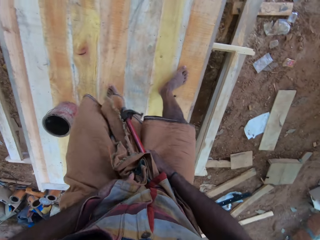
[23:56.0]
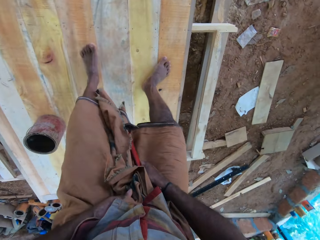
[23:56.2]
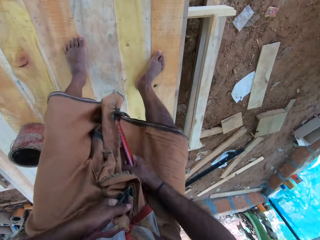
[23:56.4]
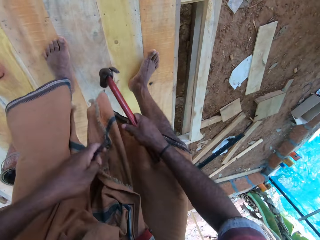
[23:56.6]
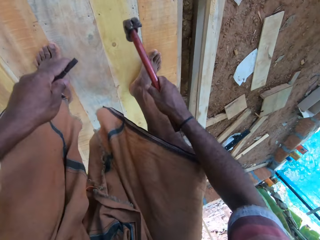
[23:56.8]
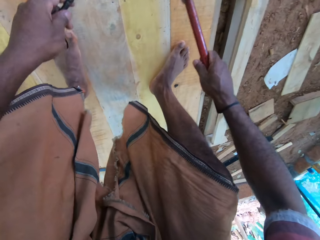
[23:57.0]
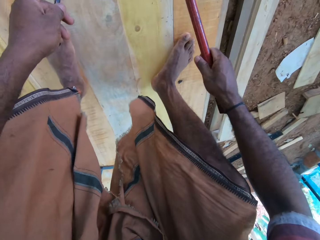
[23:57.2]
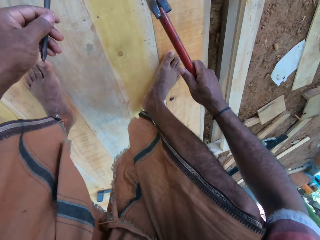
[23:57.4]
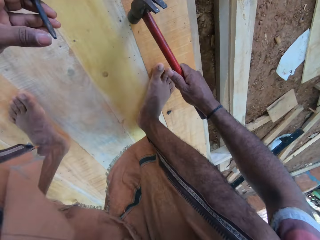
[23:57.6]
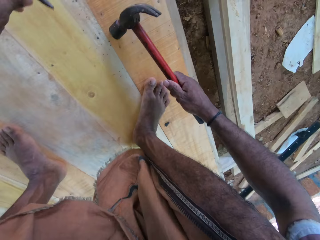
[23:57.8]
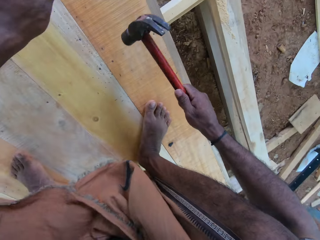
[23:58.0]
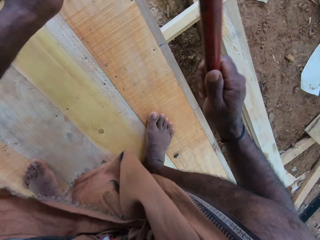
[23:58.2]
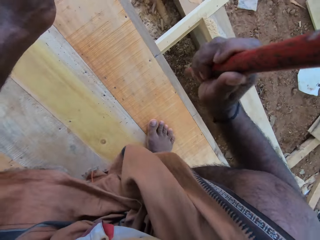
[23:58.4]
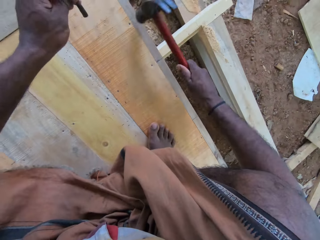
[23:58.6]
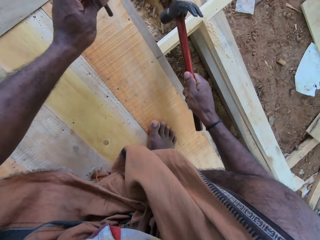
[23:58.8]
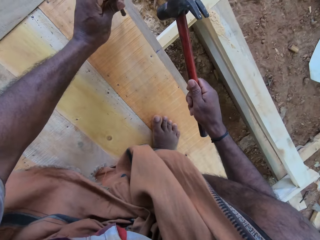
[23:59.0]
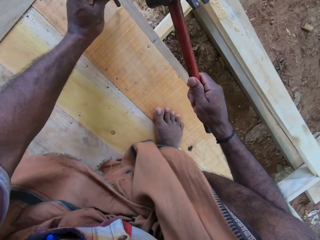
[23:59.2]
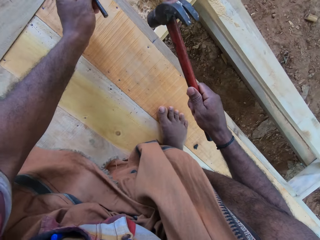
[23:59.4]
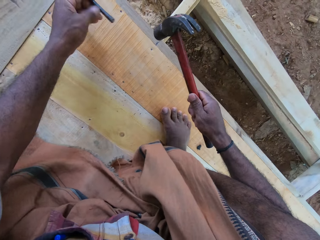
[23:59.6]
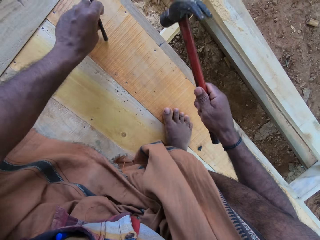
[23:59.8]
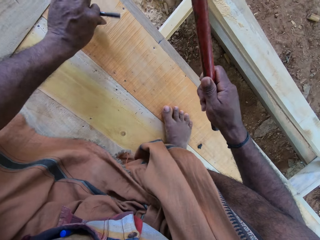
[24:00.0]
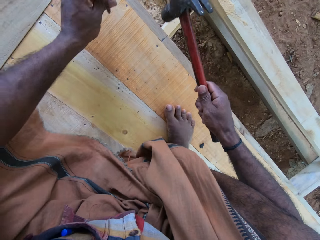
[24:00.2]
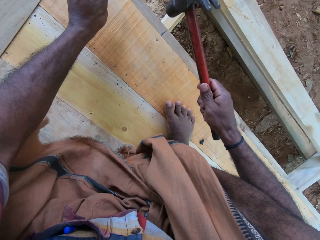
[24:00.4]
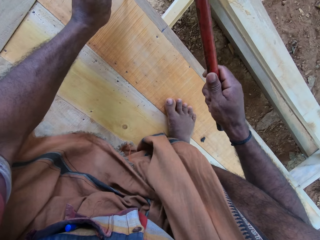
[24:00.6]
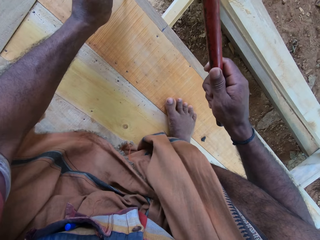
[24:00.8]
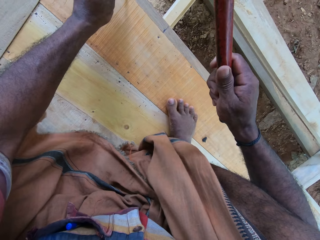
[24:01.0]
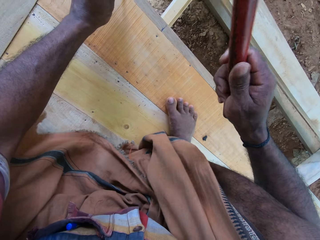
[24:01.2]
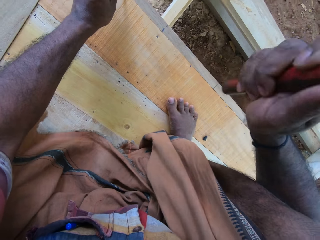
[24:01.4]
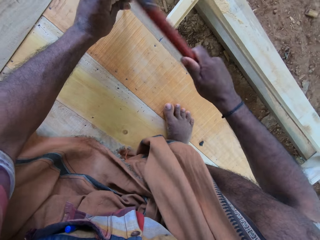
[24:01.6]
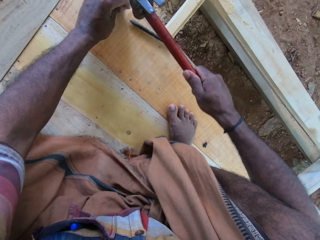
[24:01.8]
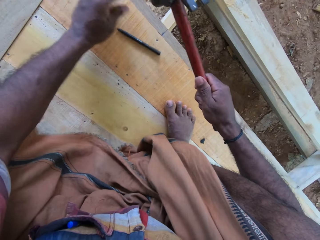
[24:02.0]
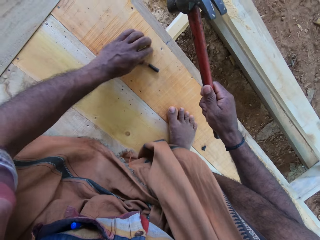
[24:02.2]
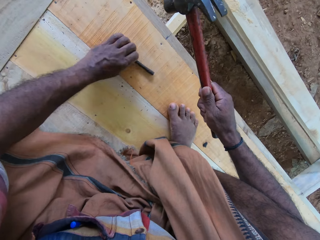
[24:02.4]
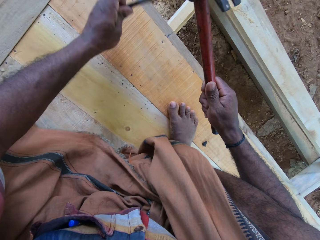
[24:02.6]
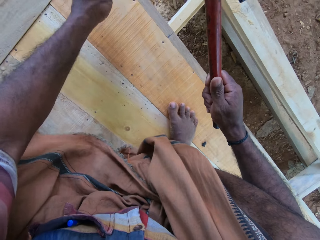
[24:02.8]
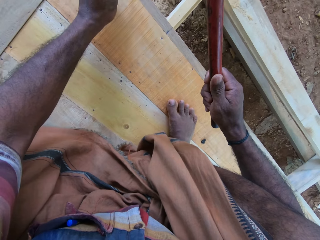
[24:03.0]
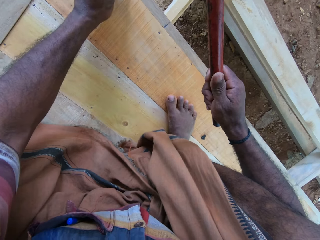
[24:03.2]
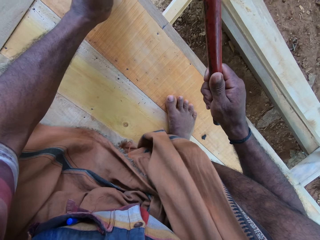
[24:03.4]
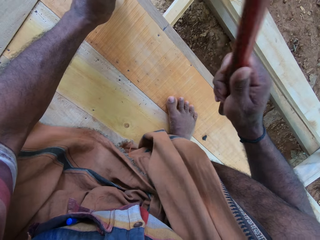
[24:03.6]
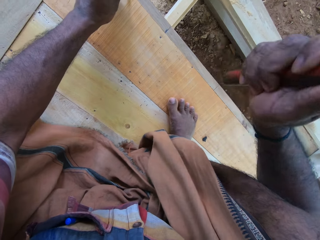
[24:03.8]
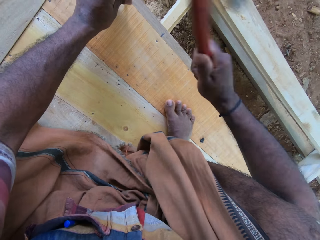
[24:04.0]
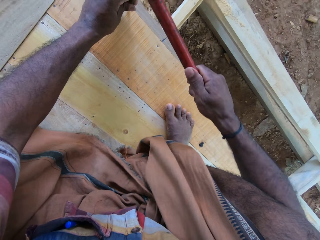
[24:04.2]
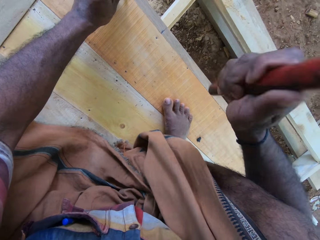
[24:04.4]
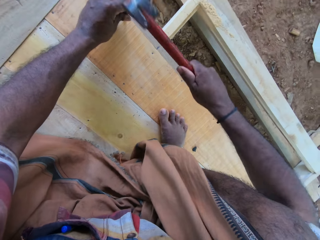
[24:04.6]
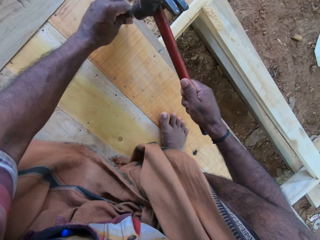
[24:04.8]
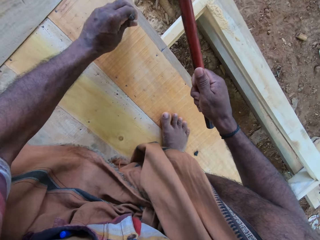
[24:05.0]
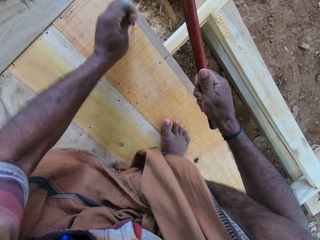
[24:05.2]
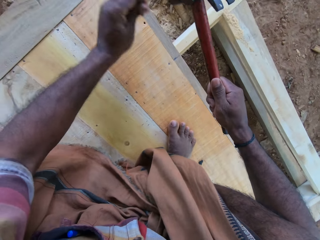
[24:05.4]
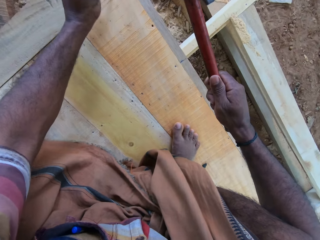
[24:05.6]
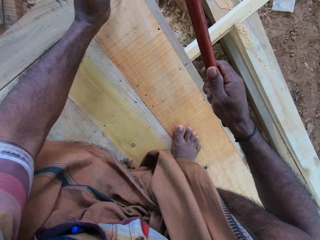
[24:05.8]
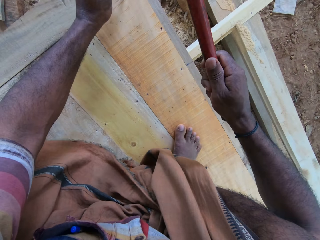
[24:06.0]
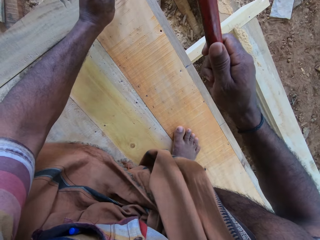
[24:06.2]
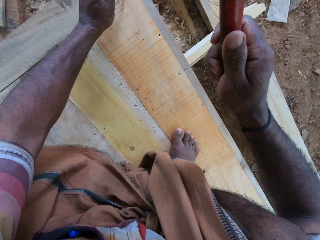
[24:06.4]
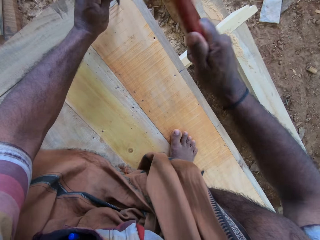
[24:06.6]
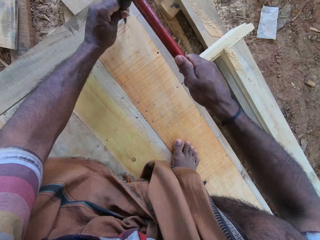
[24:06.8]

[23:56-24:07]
The camera wearer knocks the wooden structure with a hammer. They place a metal on the wooden structure. They drill a piece of metal into the wooden structure. They hit the metal with the hammer. They pick the metal. They place the metal on the wooden structure. They hit the metal with the hammer. They hit the metal with the hammer again.

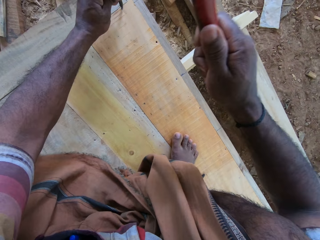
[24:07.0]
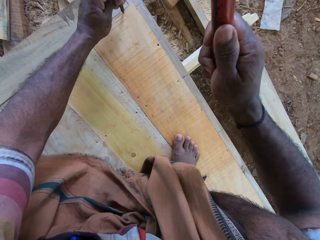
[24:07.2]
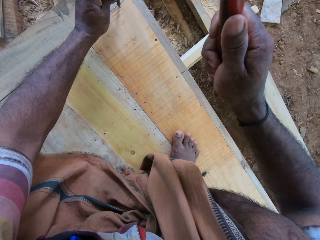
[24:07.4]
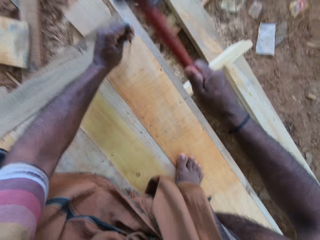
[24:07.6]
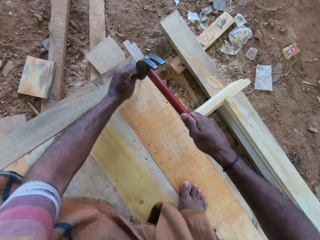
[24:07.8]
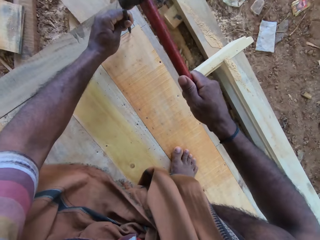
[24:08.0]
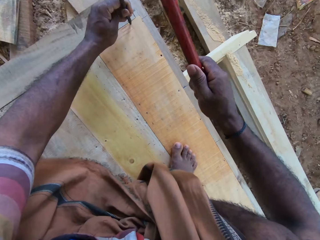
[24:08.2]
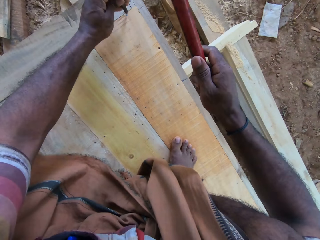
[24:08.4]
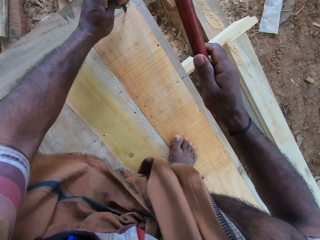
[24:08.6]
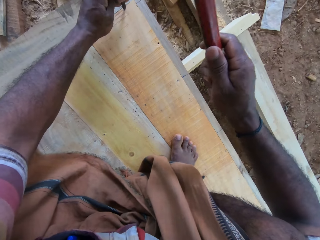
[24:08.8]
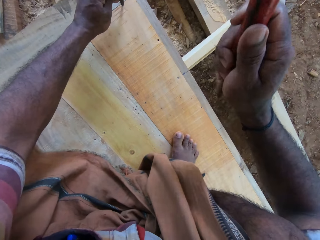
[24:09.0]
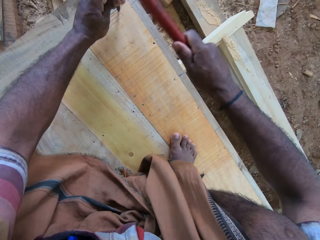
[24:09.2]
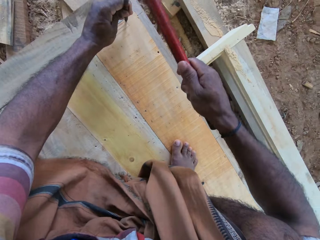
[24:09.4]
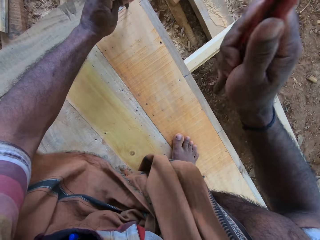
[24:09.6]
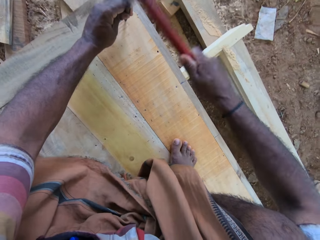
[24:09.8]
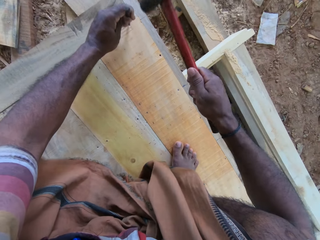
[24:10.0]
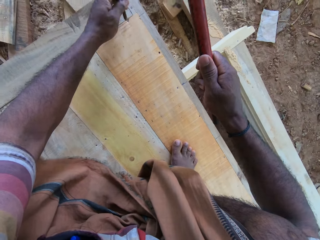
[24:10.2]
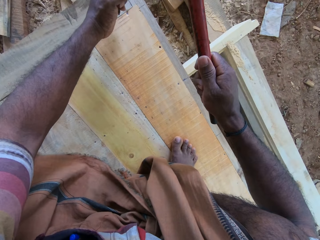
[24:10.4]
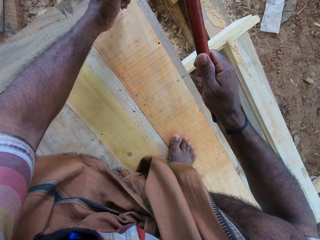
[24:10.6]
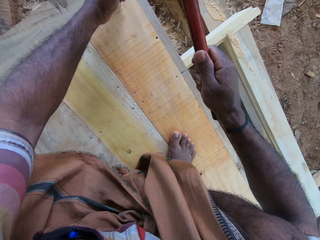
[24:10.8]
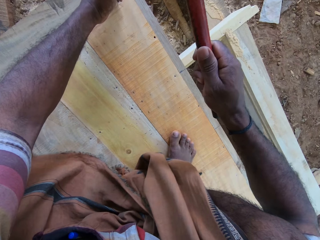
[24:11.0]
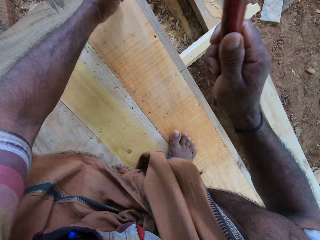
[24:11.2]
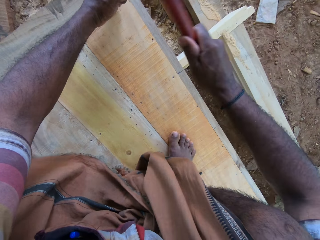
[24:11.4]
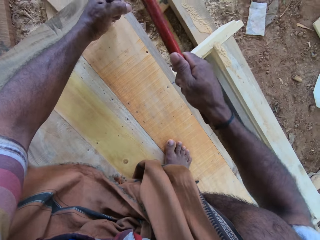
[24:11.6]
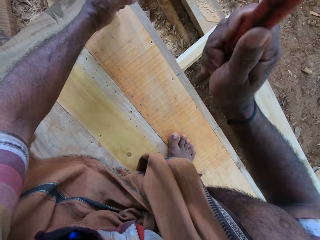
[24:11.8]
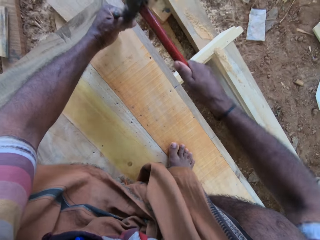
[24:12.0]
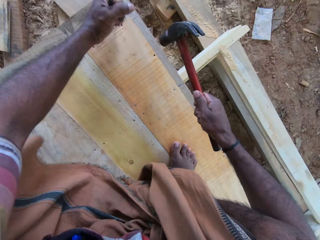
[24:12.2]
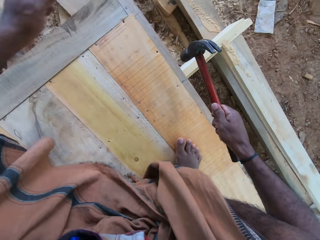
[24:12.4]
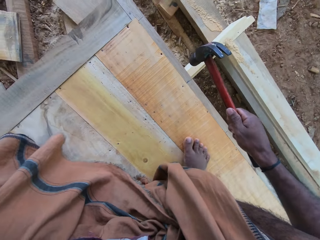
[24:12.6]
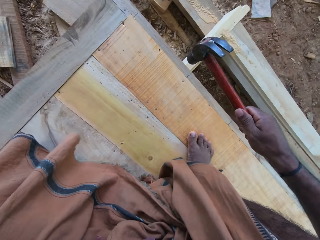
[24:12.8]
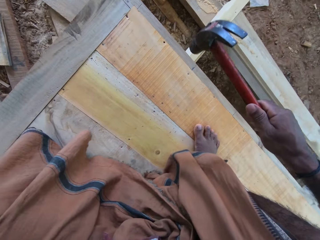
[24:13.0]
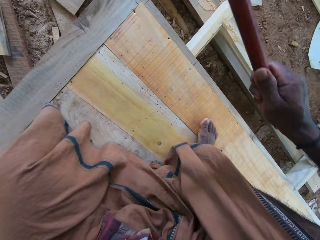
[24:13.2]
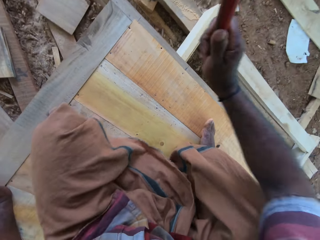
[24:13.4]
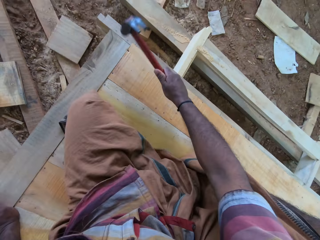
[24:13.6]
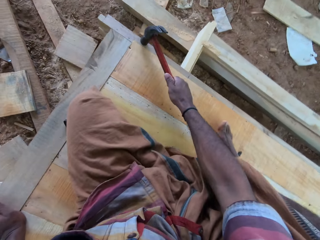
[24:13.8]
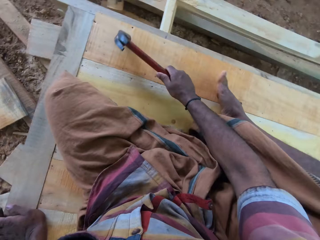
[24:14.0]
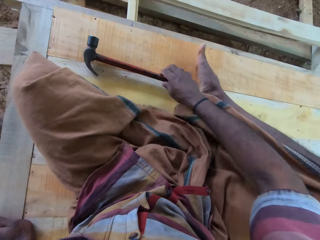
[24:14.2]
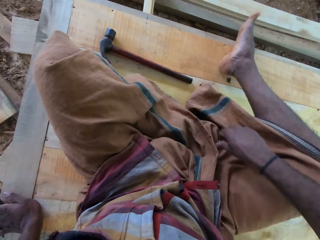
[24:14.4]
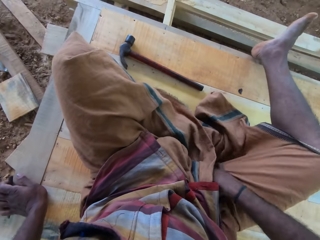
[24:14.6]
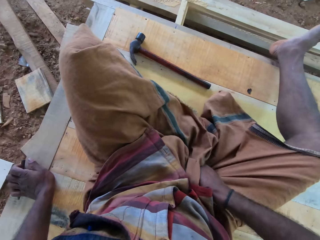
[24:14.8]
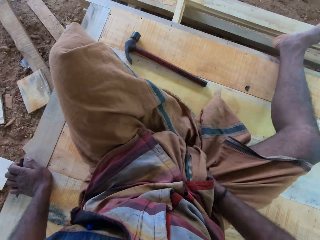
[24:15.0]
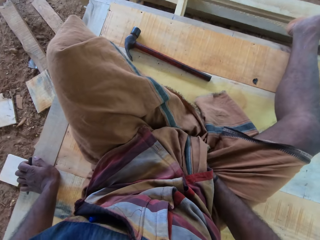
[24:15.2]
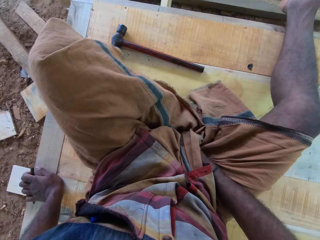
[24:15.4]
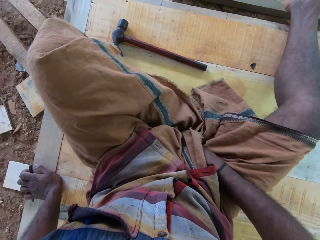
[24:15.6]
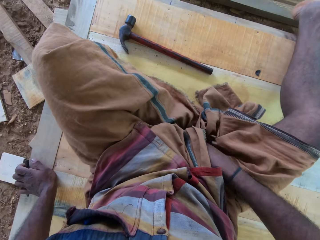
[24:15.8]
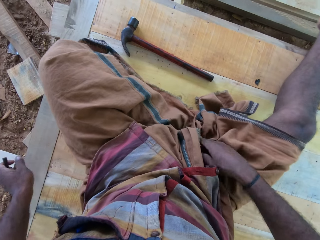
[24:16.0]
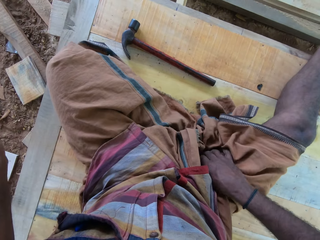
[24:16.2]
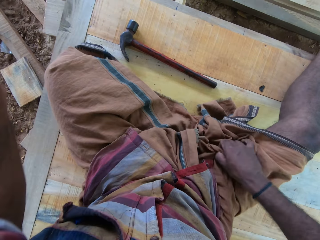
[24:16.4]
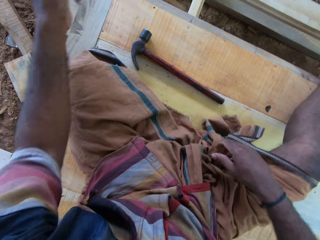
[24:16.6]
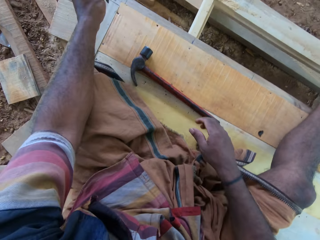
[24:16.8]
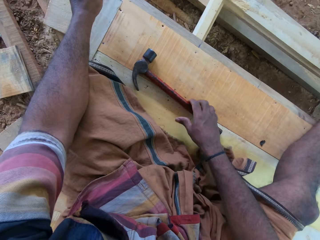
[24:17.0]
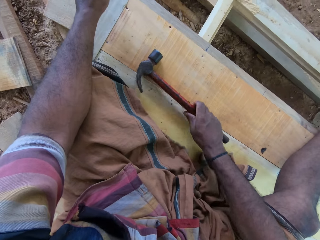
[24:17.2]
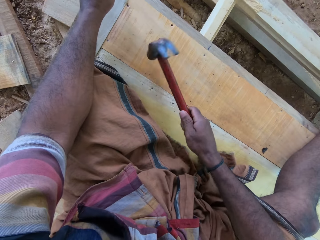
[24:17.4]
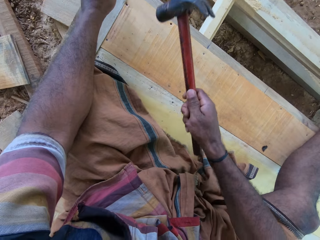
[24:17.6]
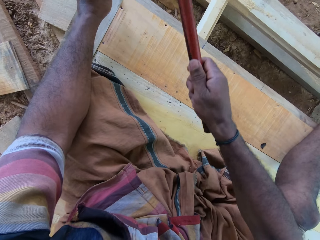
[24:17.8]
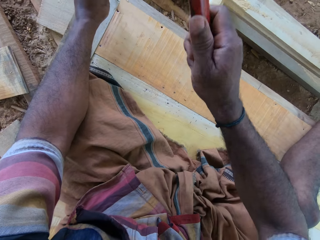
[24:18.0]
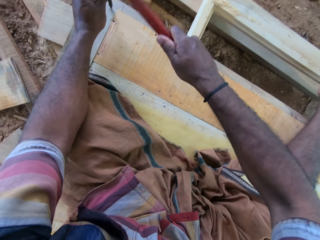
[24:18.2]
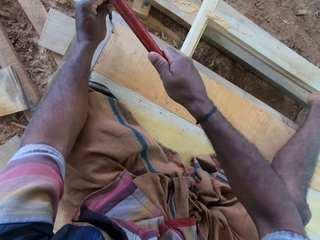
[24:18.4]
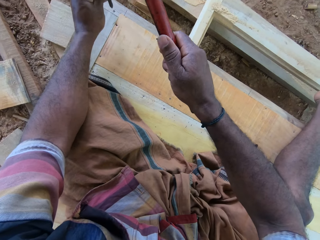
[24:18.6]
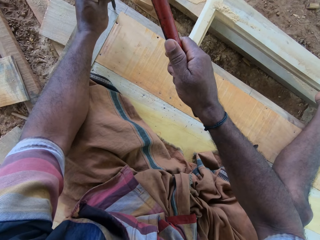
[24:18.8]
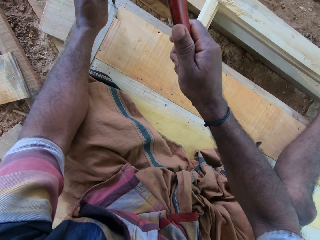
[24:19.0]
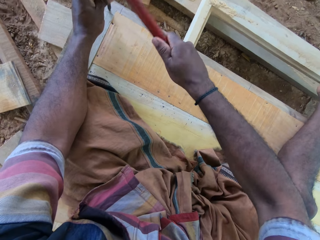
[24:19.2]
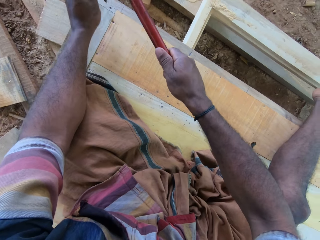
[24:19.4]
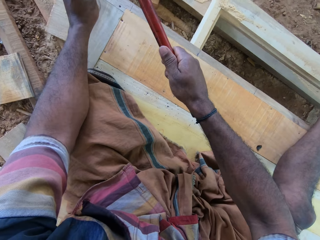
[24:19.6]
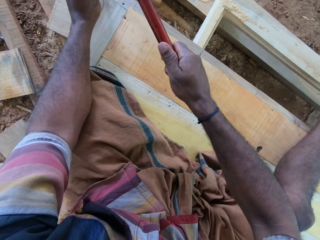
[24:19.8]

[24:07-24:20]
The camera wearer hits metal with a hammer repeatedly. They knock the wooden structure with the hammer. They drop the hammer on the wooden structure. They place the hammer on the wooden structure. They pick the hammer. They drill a piece of metal into the wooden structure. They hit the metal with the hammer.
